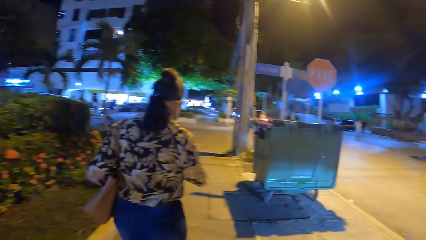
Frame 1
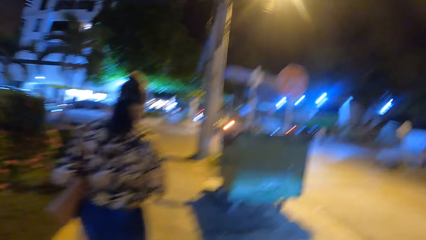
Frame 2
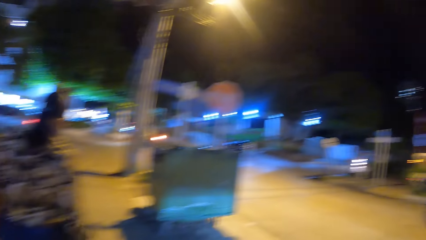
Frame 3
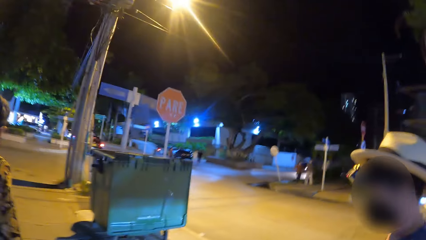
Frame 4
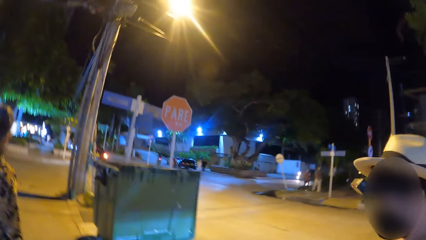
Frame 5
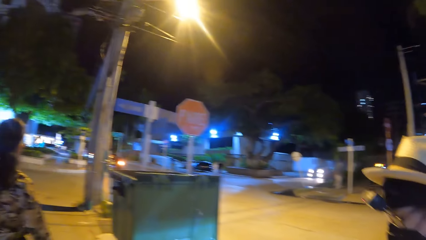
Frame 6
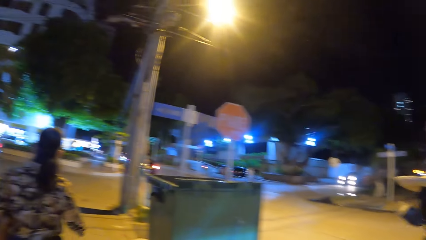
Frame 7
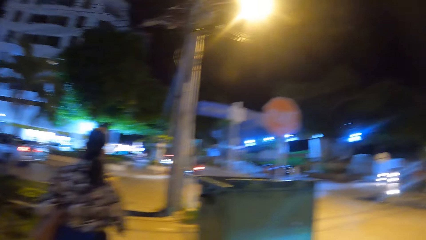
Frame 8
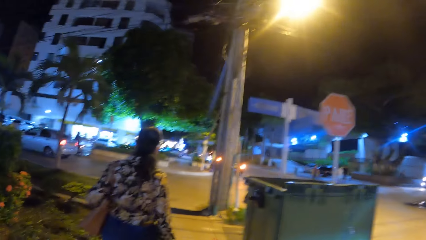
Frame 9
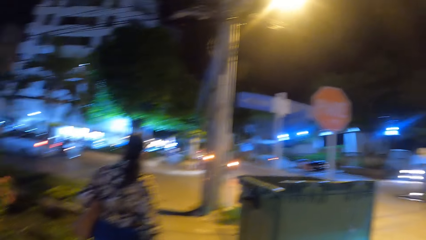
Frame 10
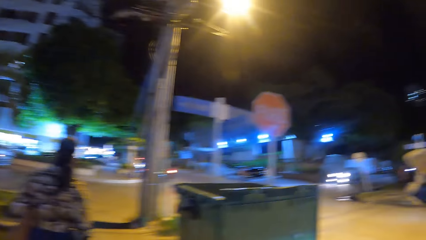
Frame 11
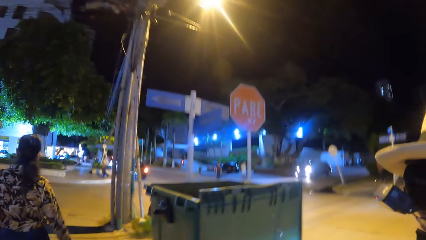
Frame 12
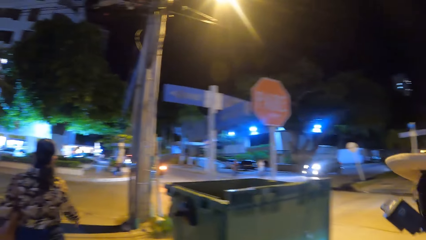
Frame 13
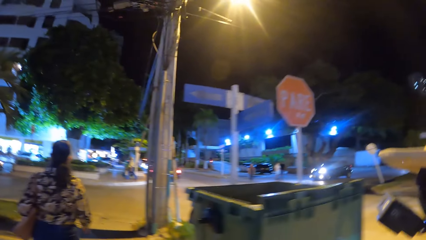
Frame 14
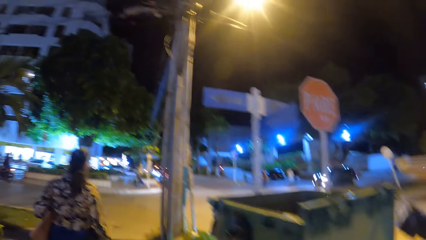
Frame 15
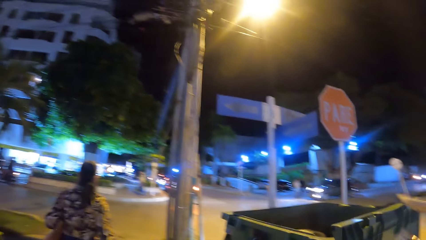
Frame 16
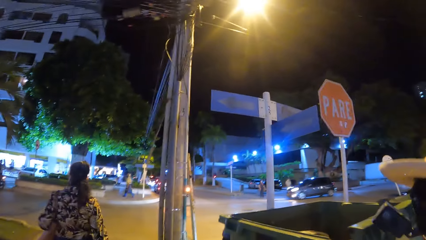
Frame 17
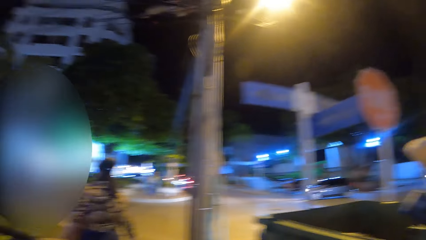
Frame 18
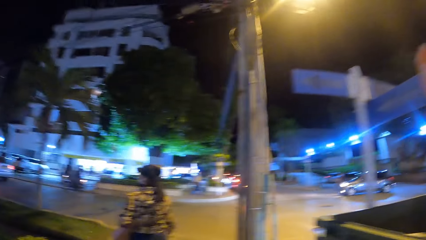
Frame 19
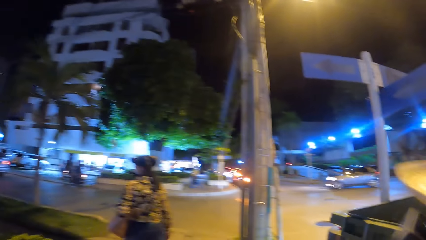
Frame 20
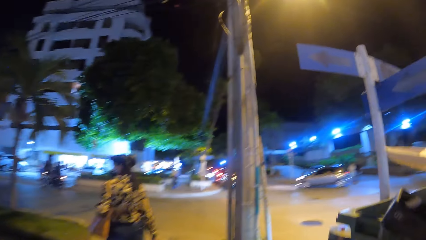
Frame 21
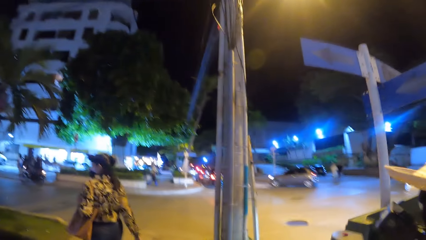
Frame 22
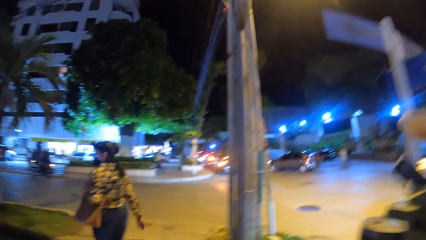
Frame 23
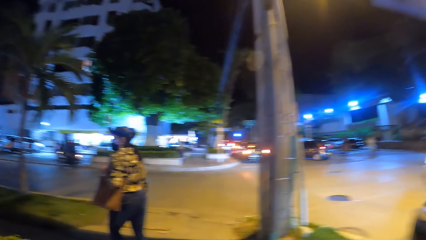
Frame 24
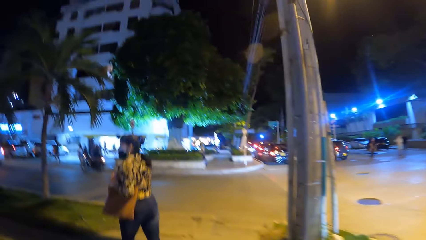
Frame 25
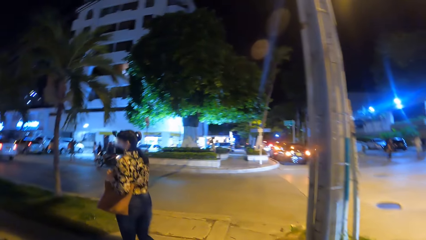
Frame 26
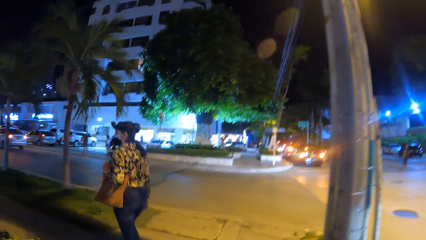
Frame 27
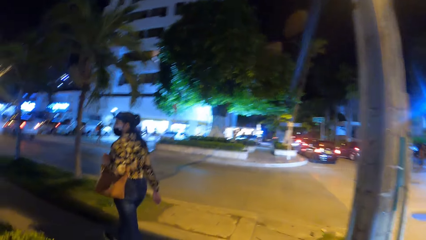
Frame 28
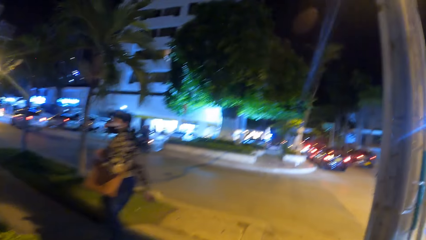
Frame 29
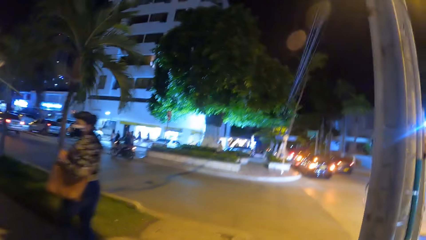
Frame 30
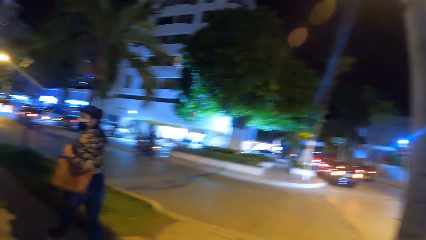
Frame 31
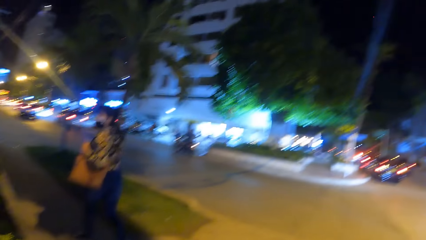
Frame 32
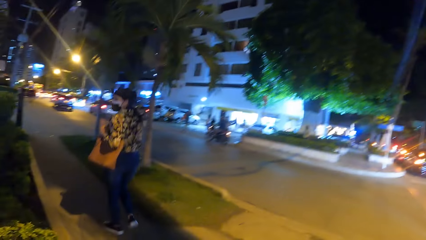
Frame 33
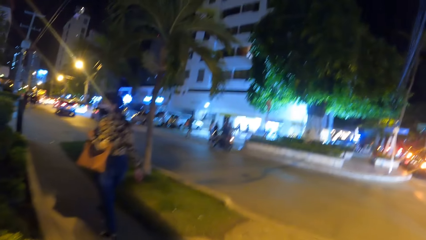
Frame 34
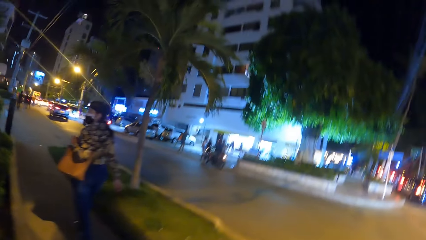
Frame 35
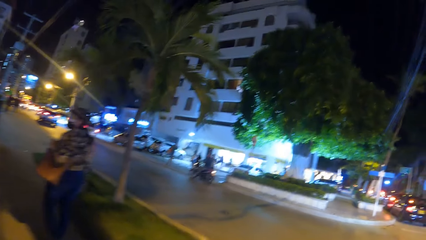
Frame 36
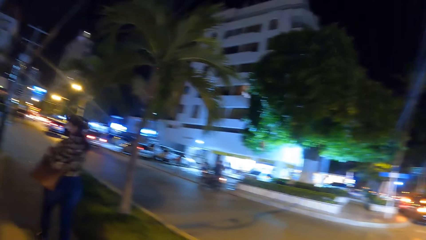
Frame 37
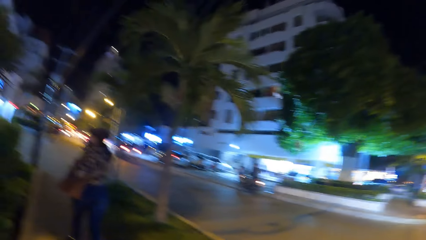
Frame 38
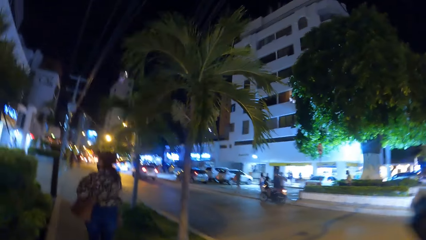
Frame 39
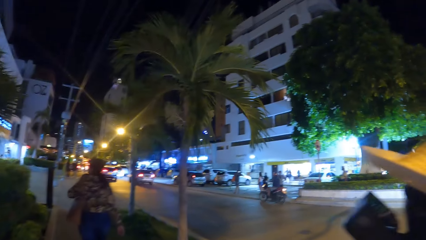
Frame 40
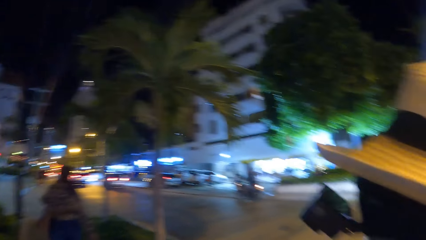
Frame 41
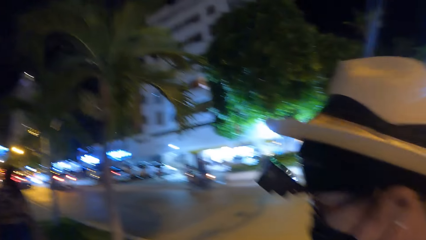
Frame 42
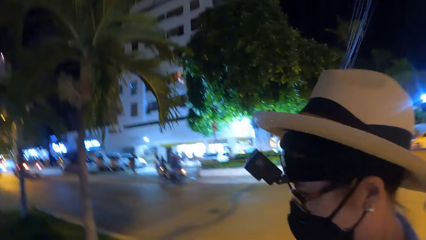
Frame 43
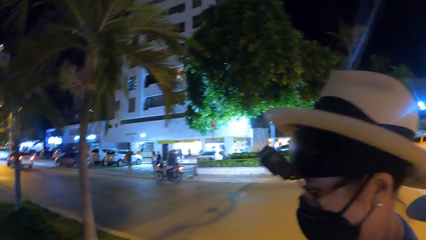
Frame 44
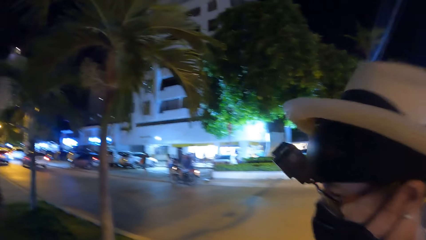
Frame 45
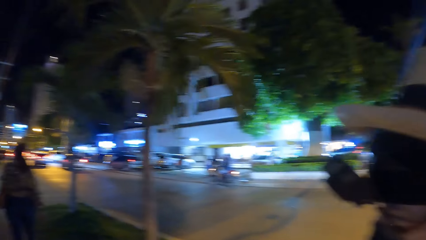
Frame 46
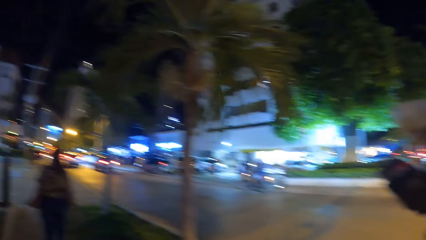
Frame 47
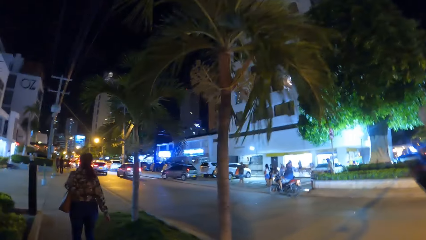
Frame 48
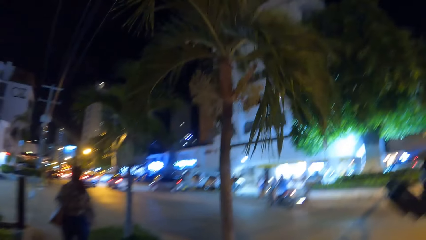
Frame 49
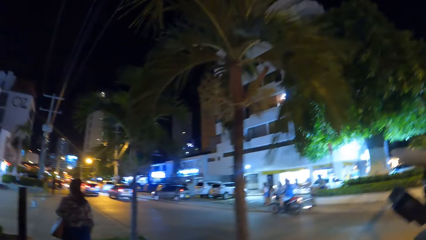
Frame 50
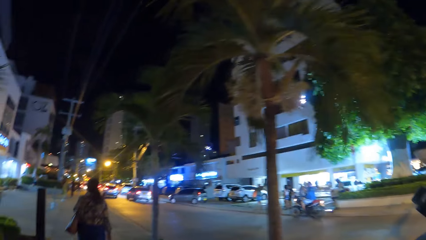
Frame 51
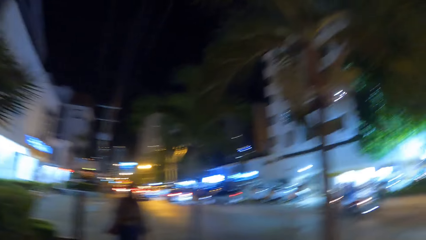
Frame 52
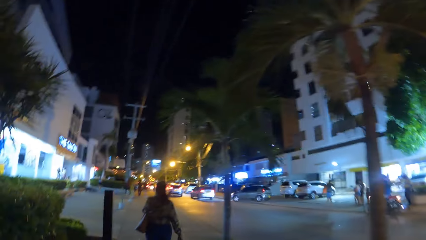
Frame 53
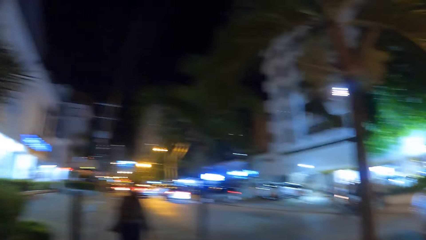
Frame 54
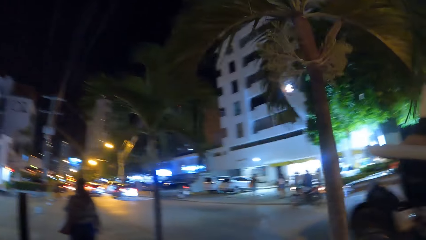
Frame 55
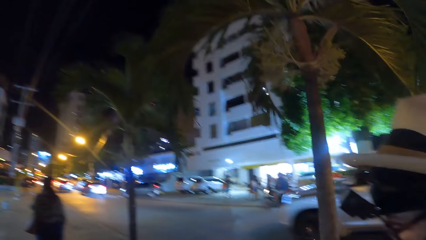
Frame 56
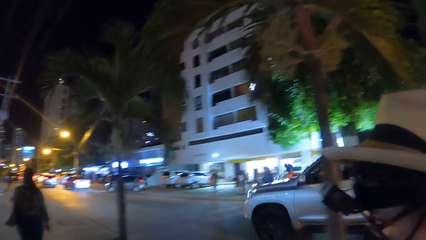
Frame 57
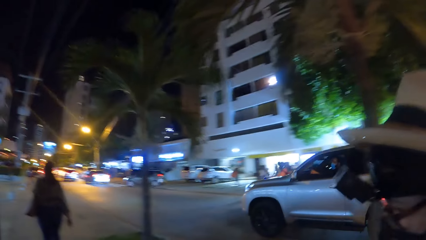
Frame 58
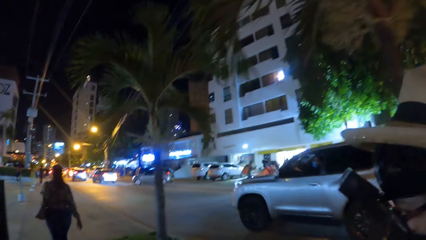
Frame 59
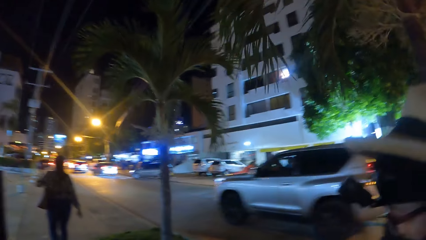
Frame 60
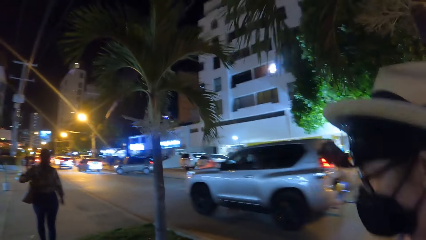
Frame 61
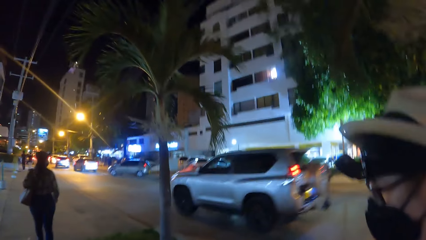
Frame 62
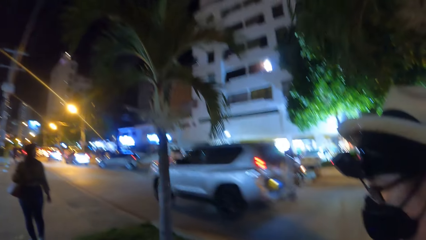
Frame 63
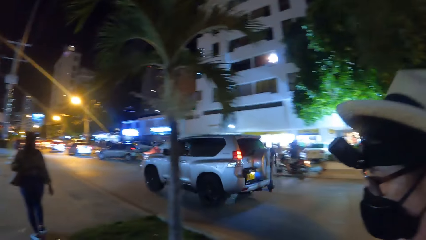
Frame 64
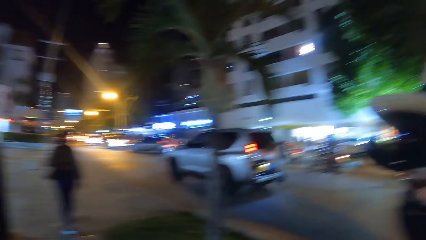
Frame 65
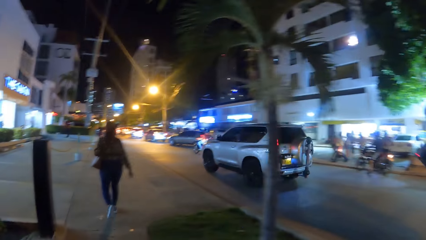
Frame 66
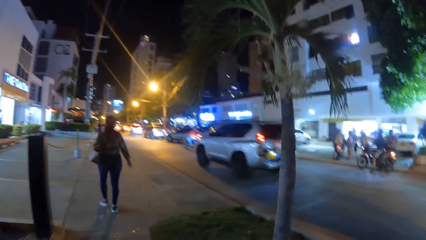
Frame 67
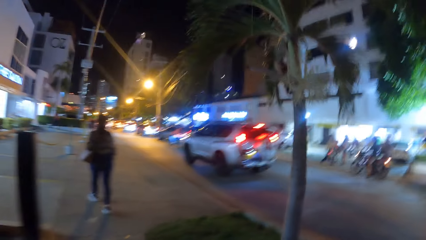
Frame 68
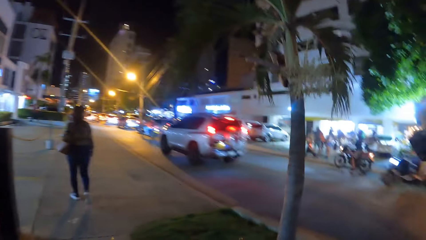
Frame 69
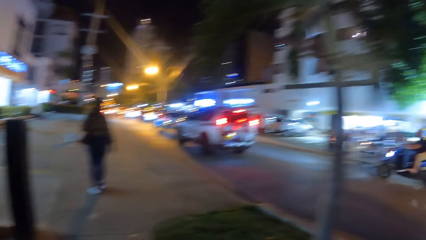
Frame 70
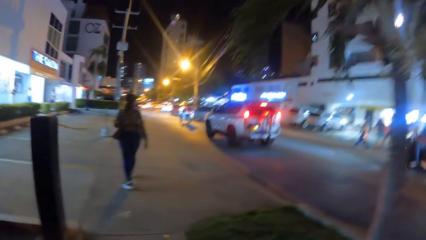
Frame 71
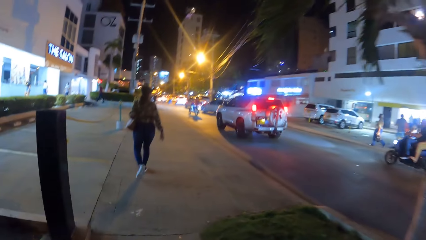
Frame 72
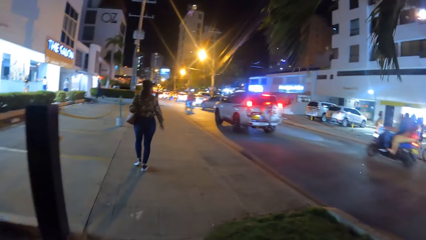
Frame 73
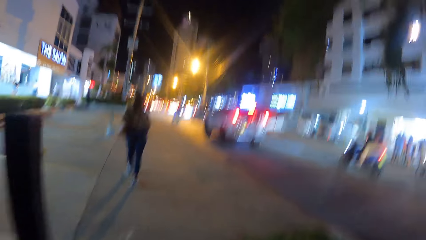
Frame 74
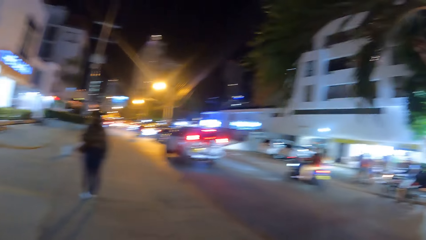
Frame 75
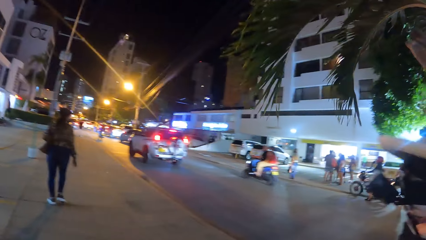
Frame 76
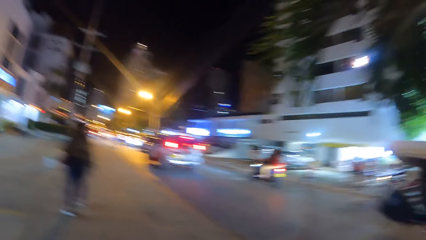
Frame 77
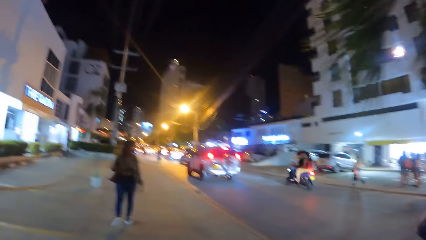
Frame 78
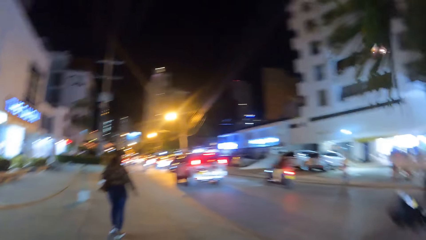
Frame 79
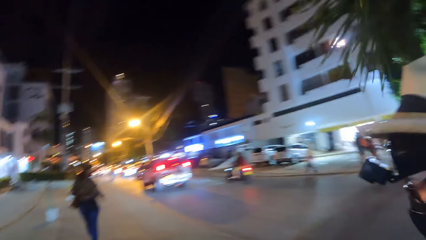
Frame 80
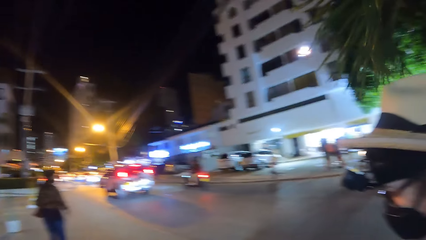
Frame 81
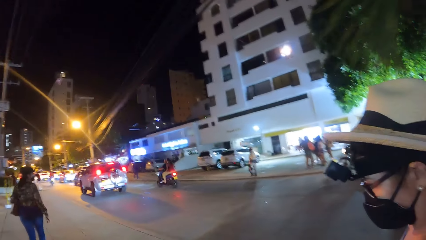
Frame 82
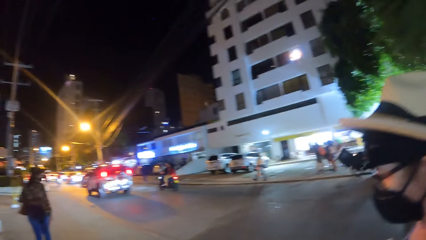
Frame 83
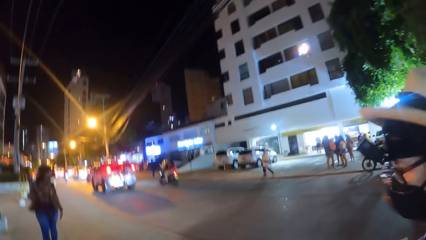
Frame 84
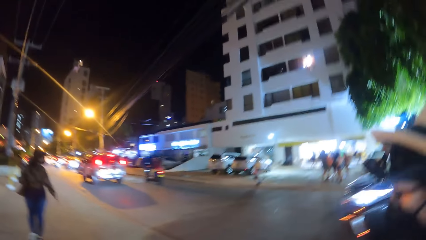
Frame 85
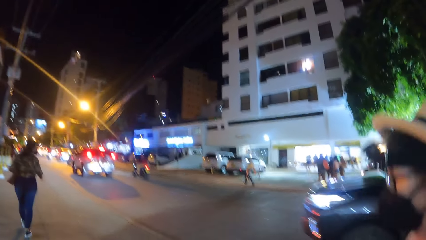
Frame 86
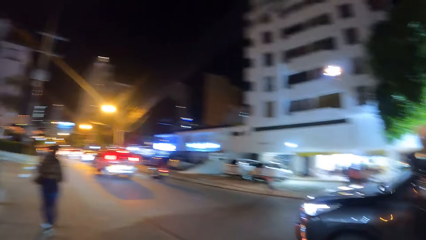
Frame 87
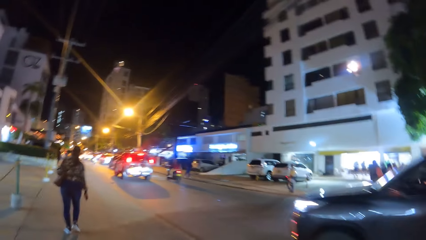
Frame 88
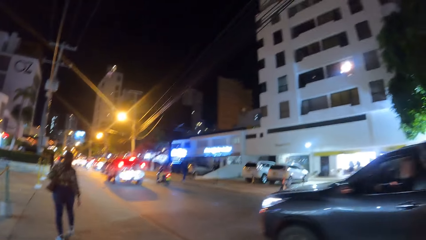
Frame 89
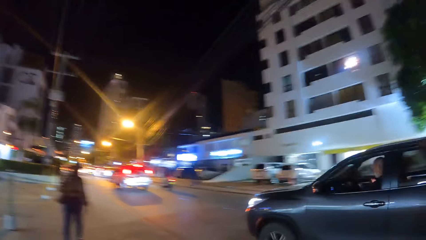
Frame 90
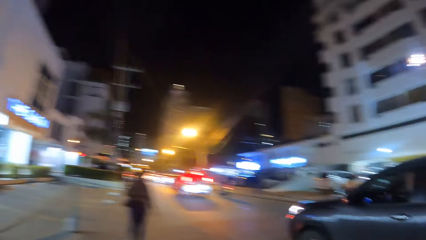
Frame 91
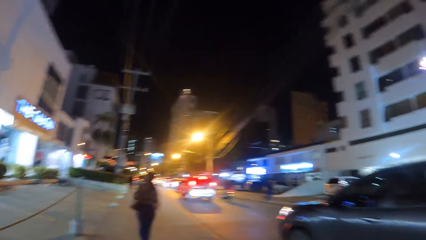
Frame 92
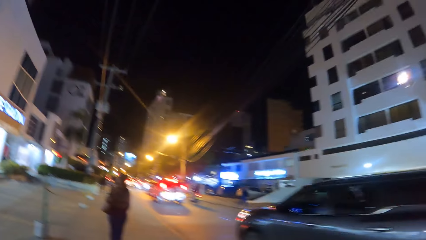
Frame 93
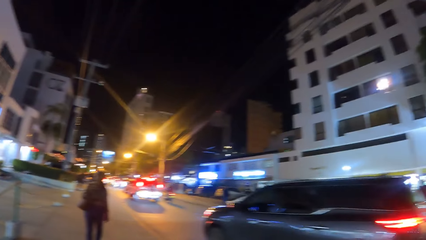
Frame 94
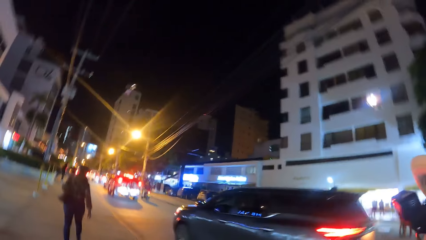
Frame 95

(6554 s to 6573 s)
The camera wearer walks on the road. A person walks on the road. The camera wearer walks on the road.
